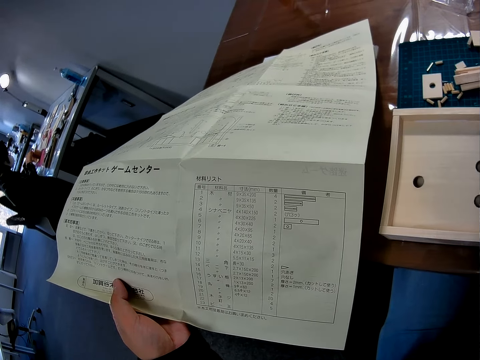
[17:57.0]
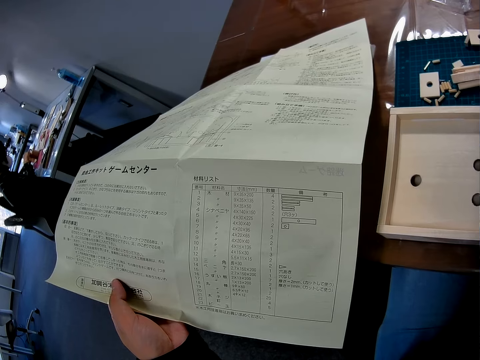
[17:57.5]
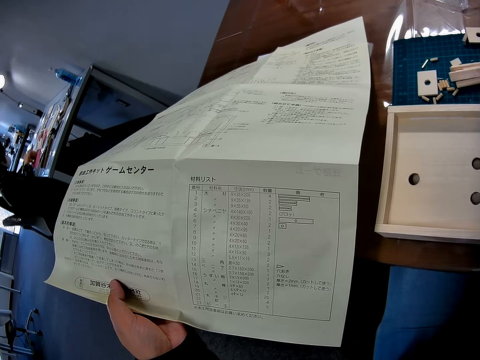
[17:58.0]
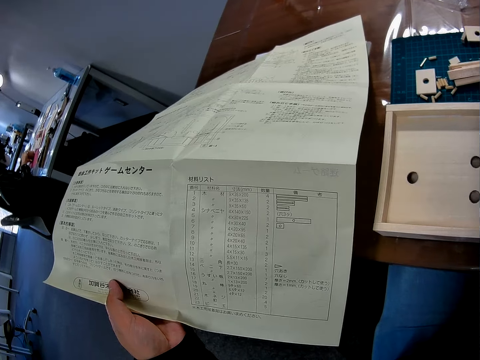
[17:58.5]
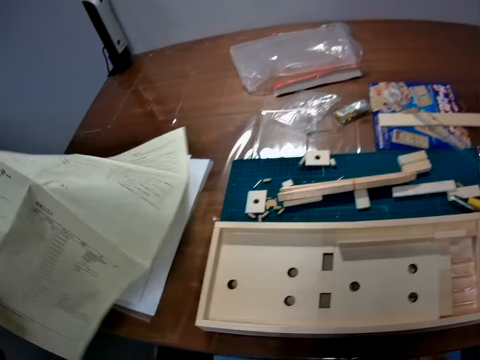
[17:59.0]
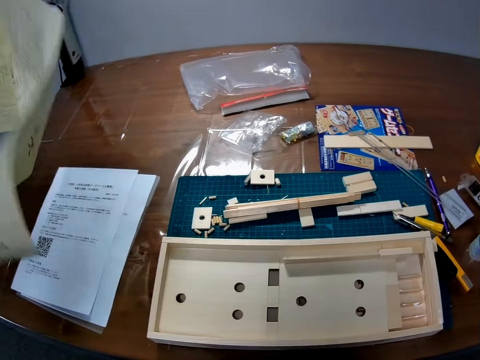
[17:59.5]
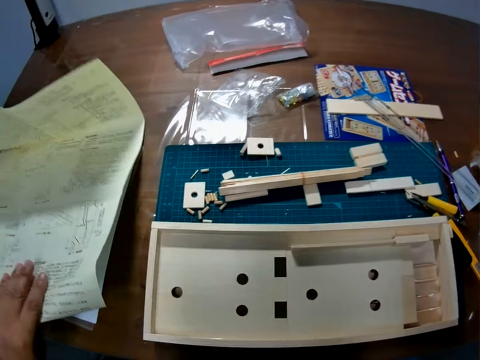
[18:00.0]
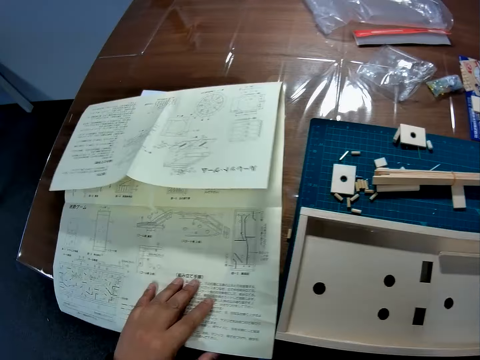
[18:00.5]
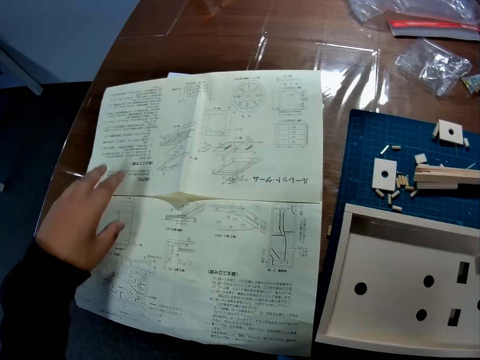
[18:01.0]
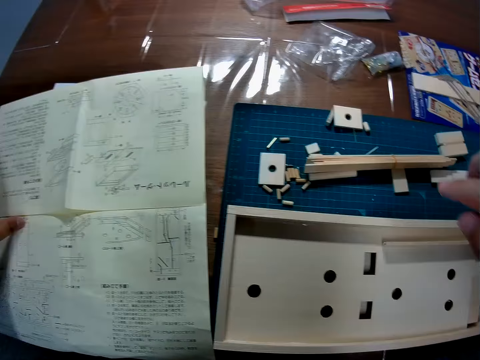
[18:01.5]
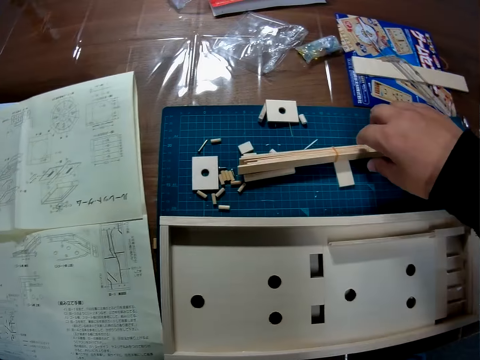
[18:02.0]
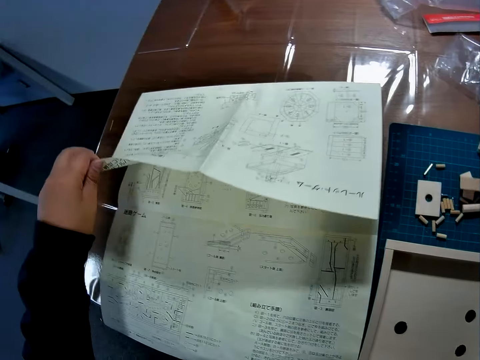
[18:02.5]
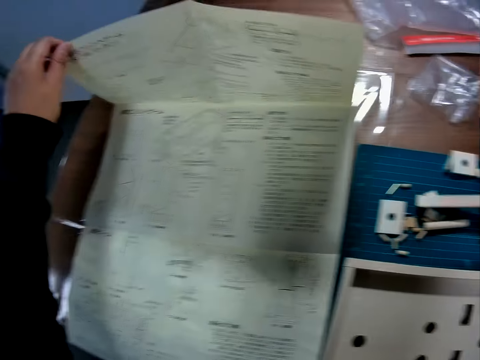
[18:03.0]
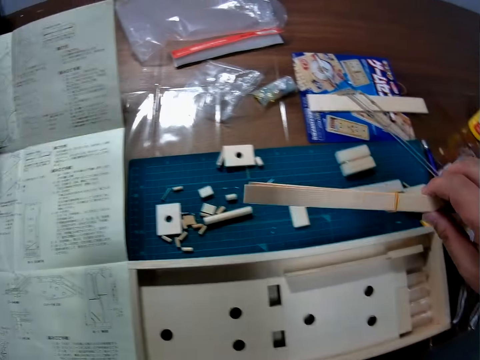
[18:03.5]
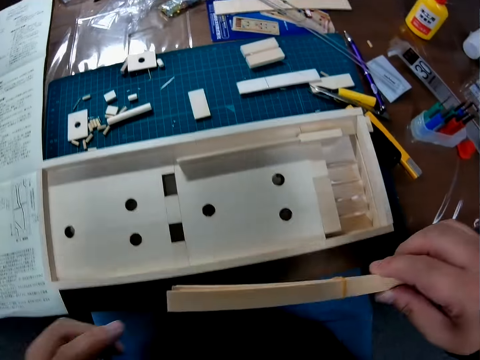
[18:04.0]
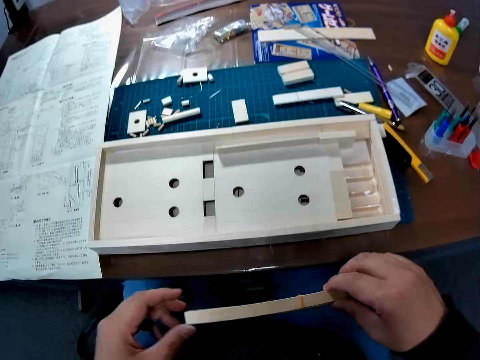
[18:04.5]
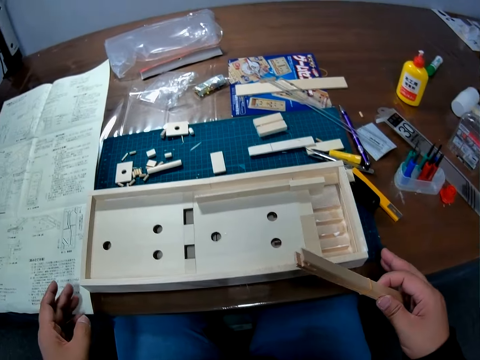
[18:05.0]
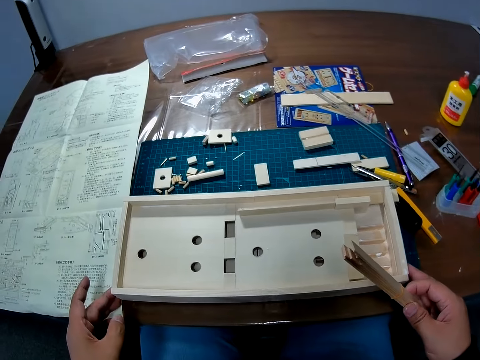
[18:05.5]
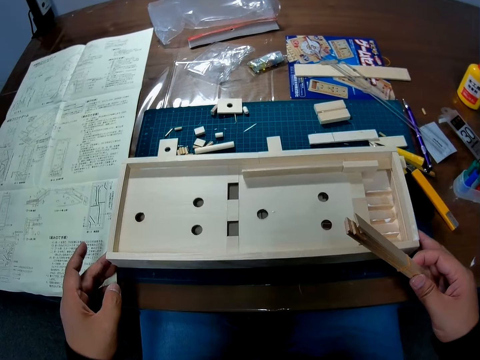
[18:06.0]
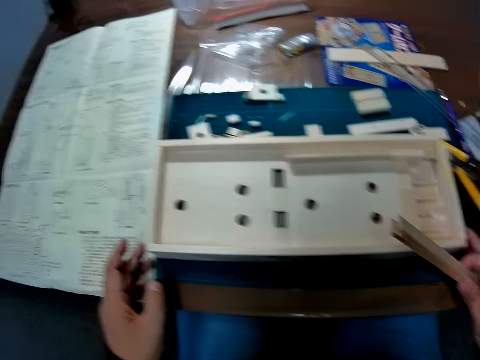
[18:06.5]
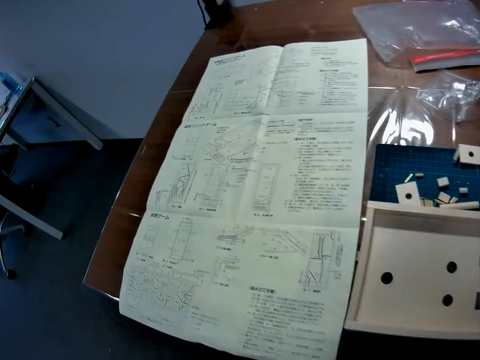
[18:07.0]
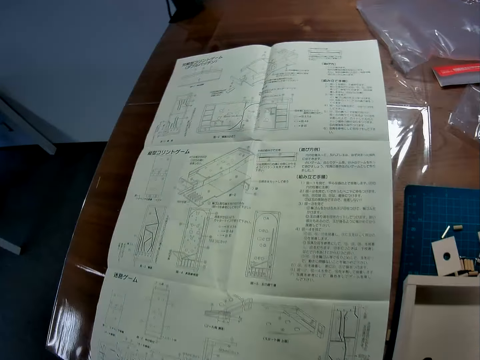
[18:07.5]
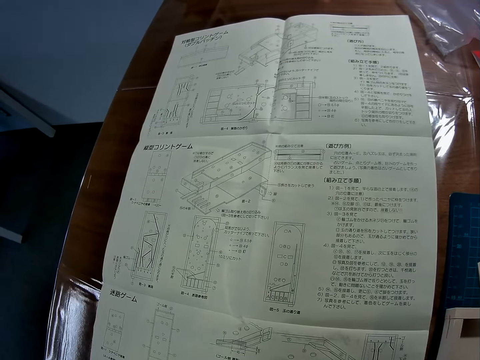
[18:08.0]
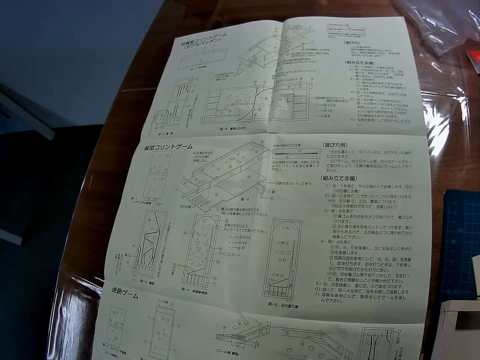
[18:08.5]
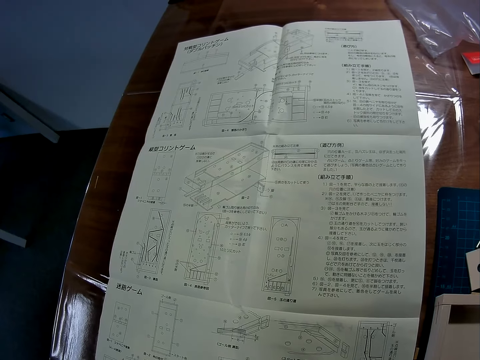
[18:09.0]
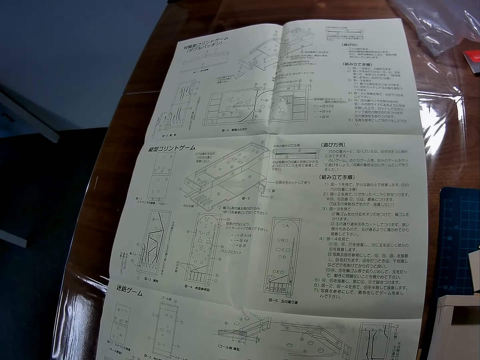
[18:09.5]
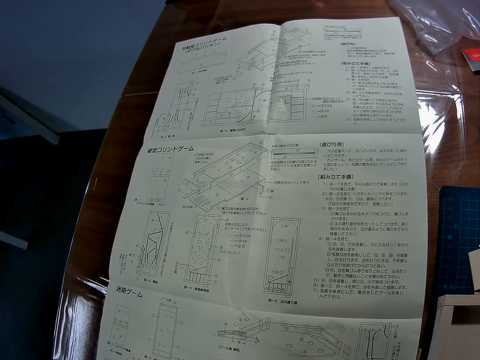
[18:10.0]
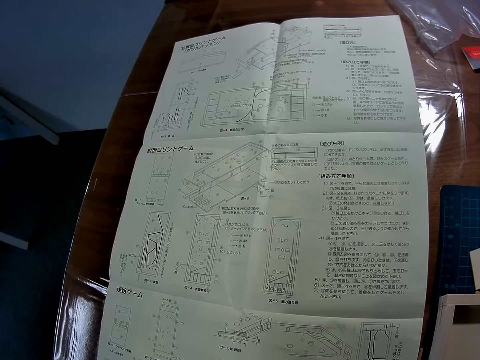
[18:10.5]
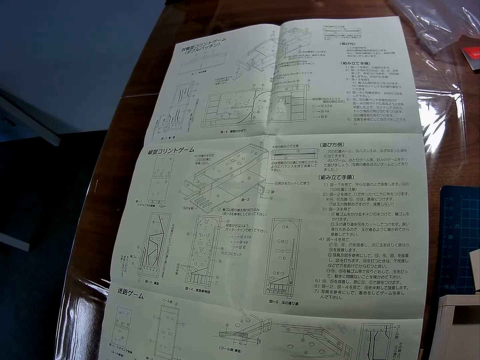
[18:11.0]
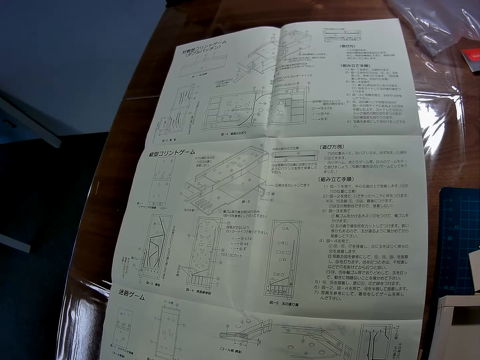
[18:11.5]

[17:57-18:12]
The camera wearer turns the paper. He places the paper on the table. He holds the paper. He picks up pieces of wood from the table. He adjusts the constructed wood on the table. He places his hand on the paper. He looks at the paper.

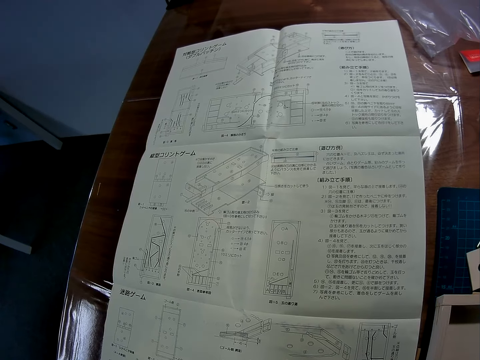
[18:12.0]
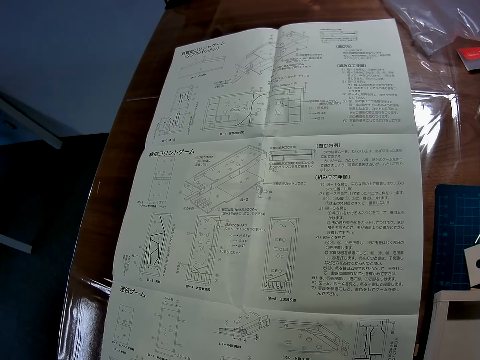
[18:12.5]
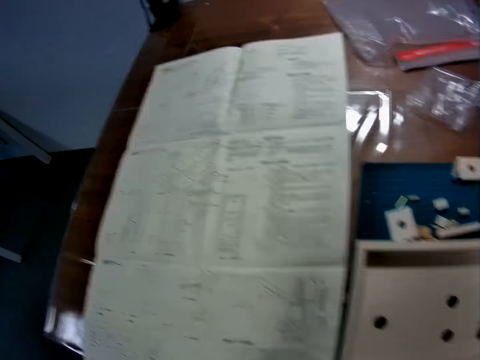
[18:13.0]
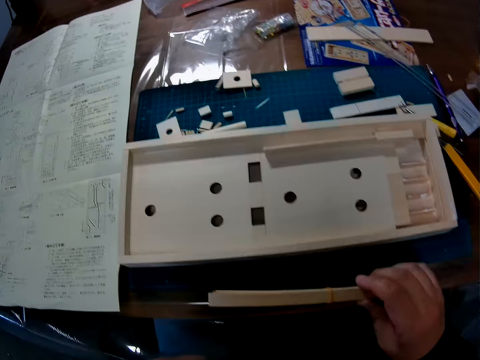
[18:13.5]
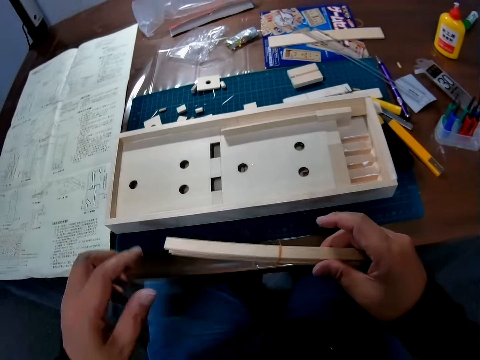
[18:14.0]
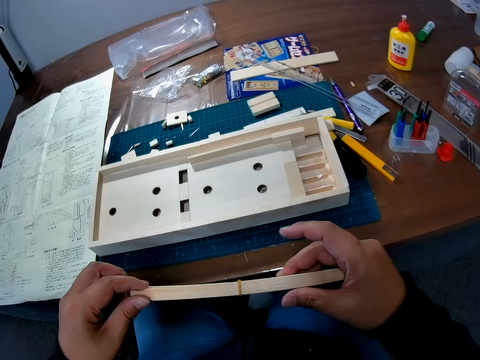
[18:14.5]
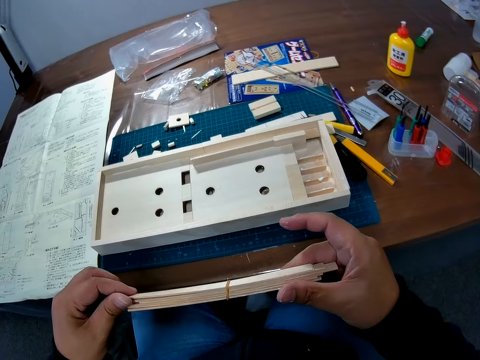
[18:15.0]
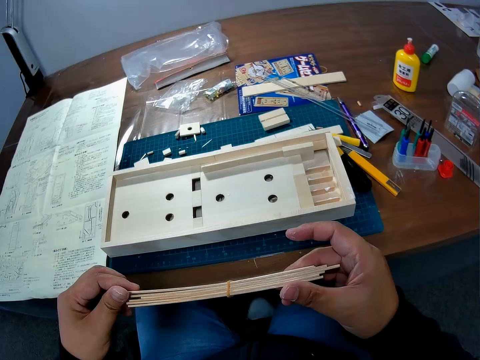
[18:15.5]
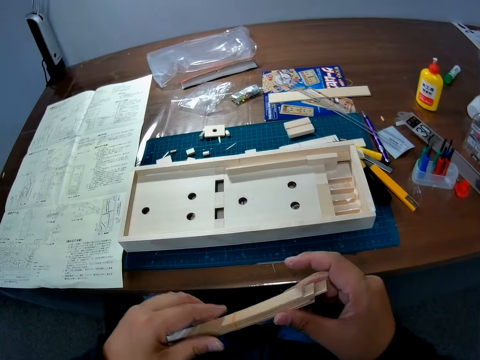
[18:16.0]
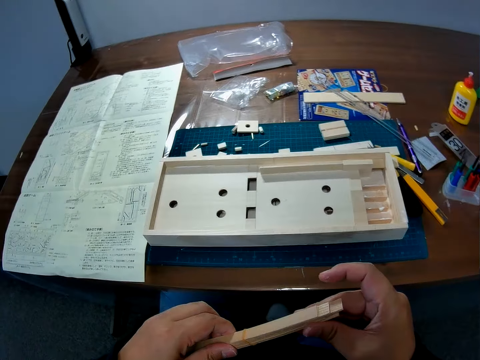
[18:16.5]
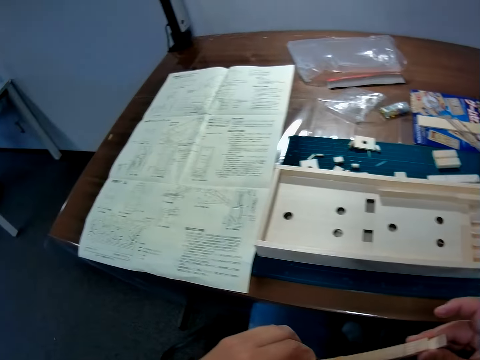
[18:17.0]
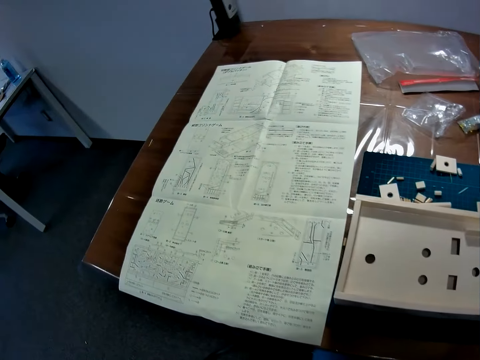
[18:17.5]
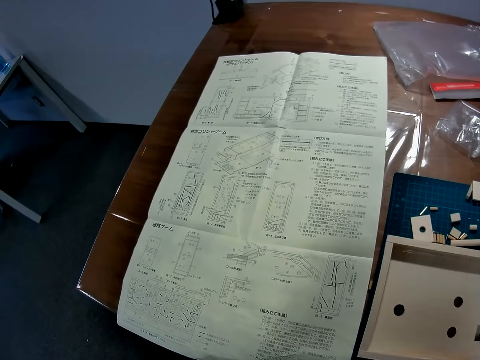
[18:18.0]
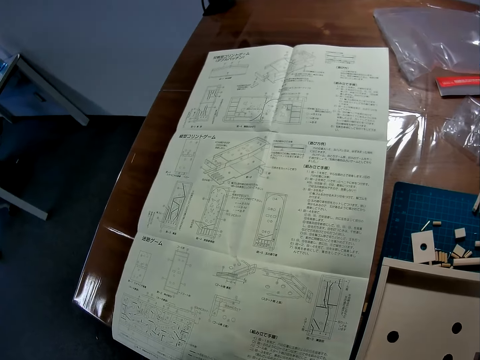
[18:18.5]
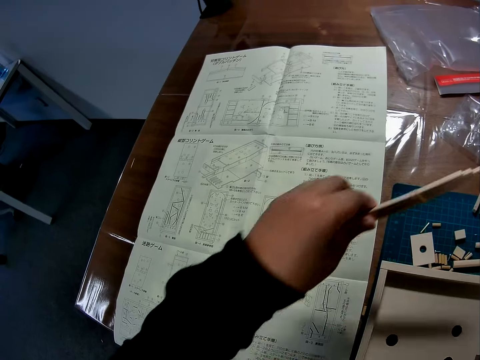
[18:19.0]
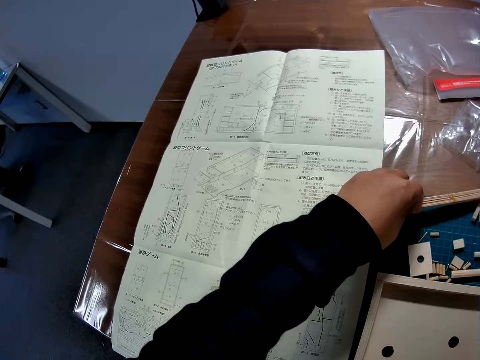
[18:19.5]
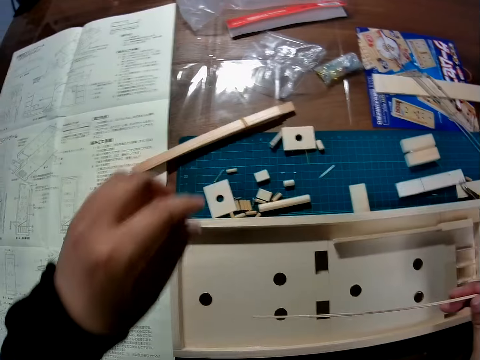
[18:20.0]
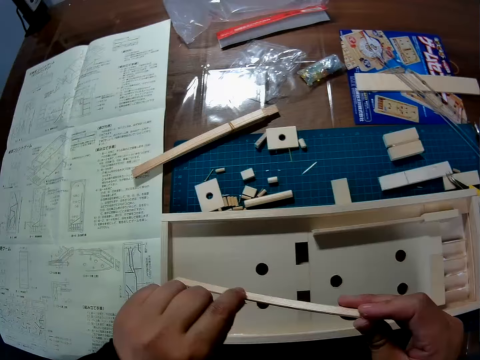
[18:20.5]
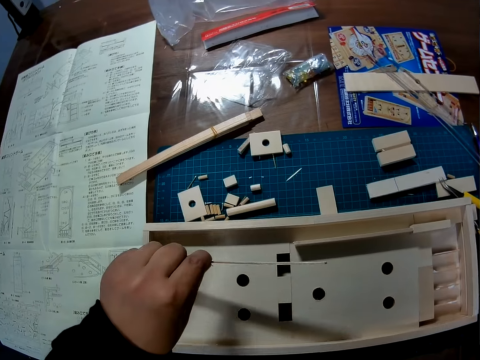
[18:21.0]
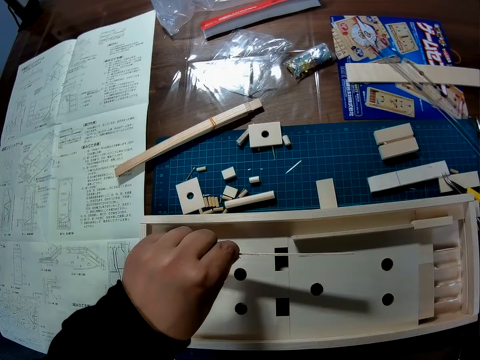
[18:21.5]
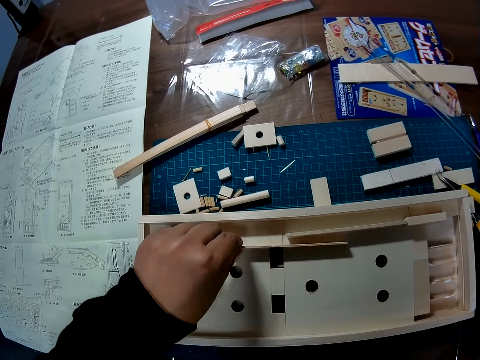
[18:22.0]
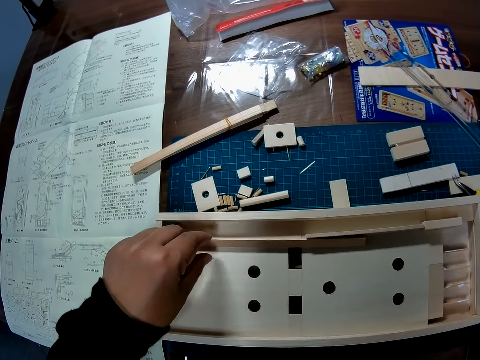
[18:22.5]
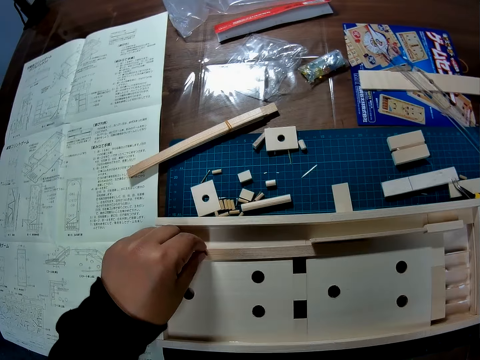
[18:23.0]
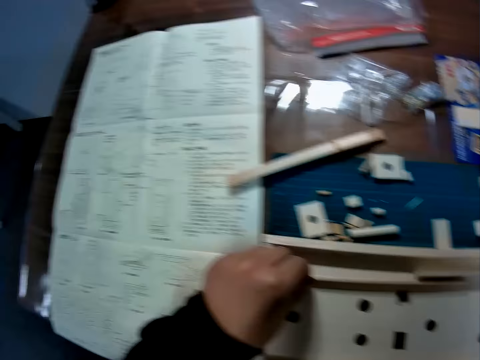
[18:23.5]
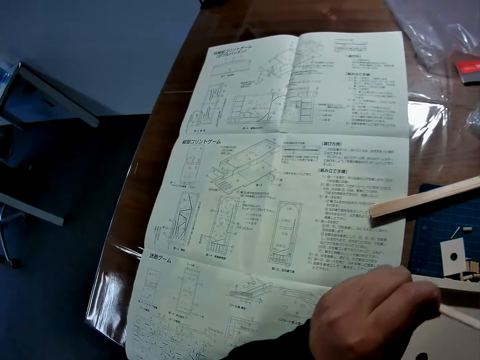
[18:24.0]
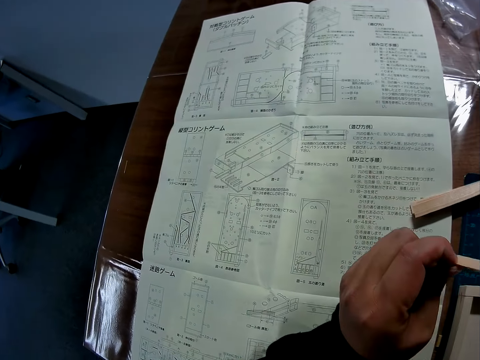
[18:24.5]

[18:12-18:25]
The camera wearer holds the pieces of wood with both hands. They look at the manual paper again. They put the pieces of wood on the desk. They place a wooden piece in the wooden craft. They measure the piece of wood against the model. They take up the wooden piece from the wooden craft. They look at the manual paper.
